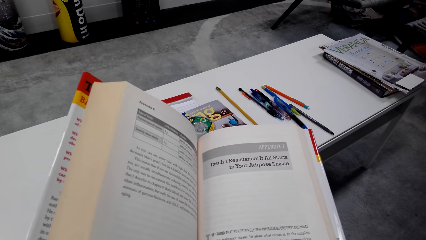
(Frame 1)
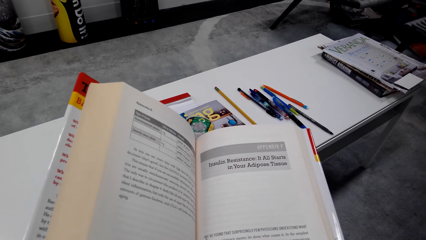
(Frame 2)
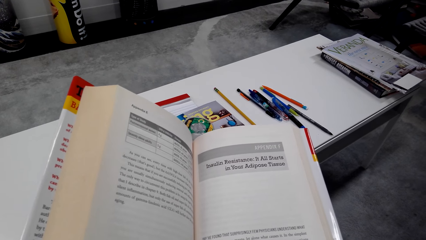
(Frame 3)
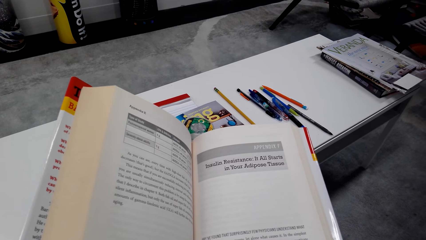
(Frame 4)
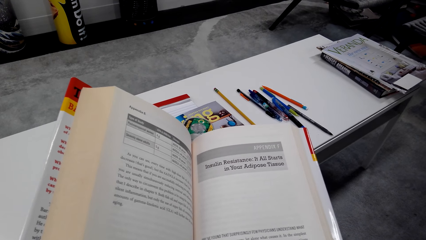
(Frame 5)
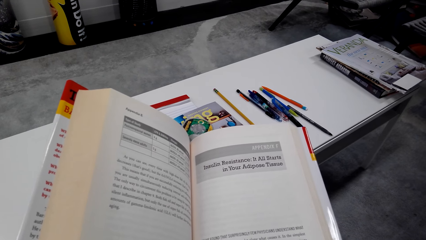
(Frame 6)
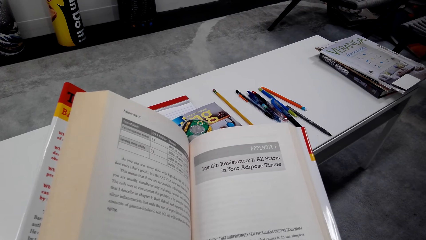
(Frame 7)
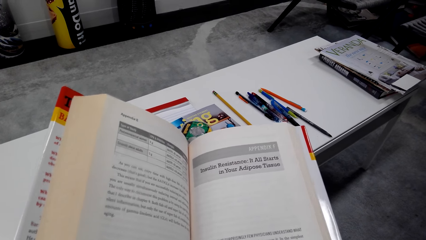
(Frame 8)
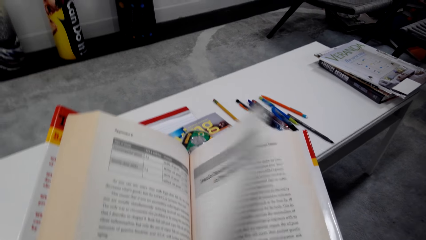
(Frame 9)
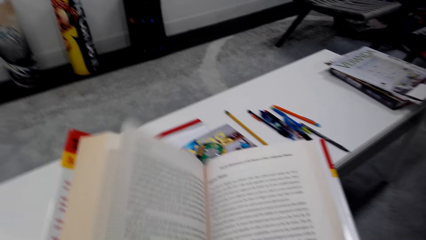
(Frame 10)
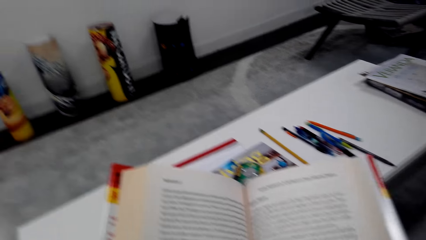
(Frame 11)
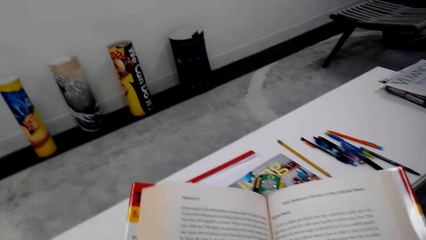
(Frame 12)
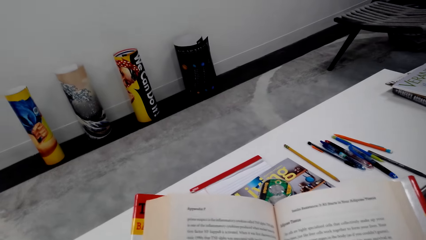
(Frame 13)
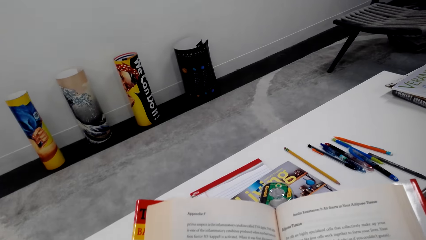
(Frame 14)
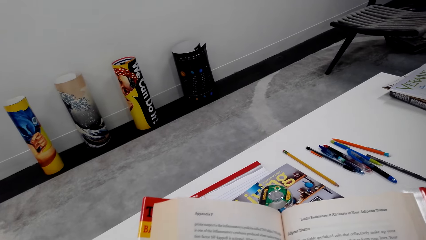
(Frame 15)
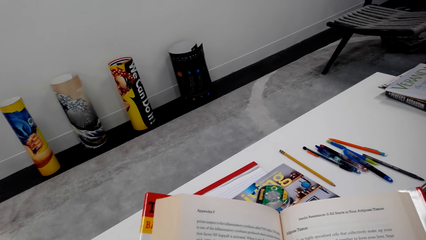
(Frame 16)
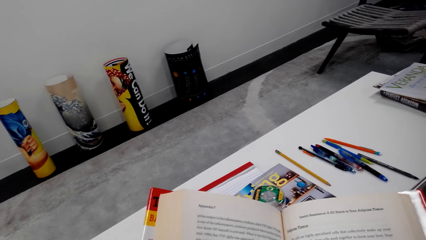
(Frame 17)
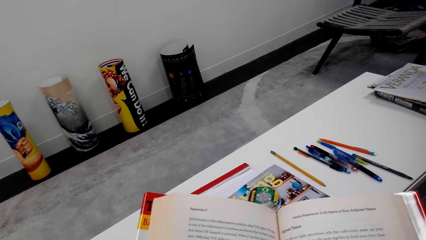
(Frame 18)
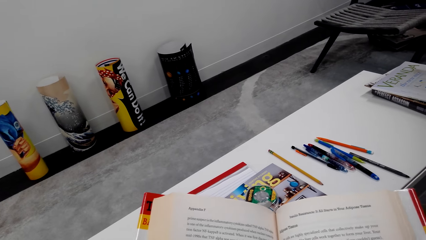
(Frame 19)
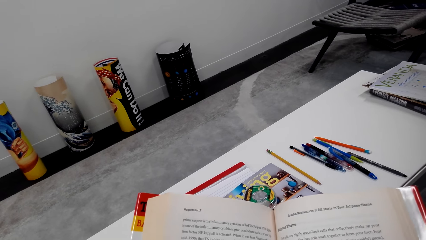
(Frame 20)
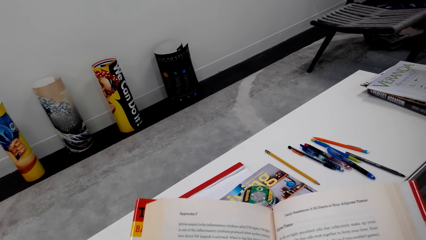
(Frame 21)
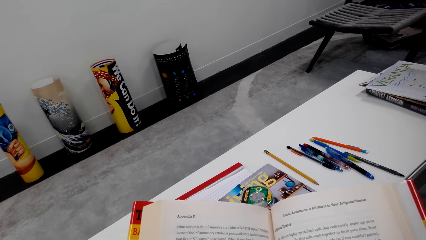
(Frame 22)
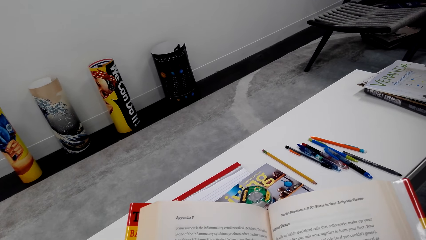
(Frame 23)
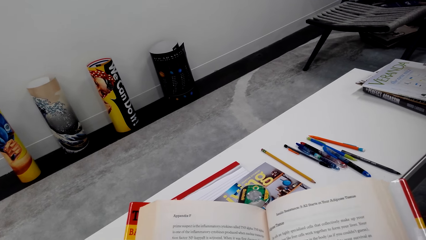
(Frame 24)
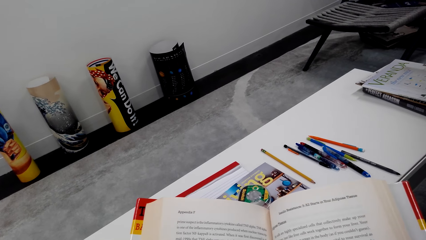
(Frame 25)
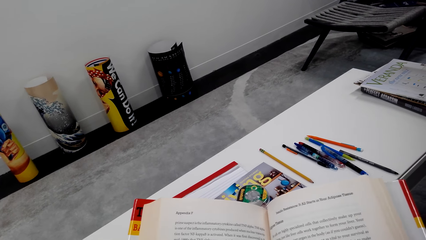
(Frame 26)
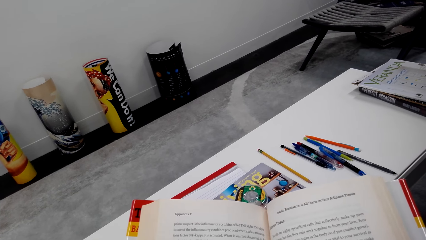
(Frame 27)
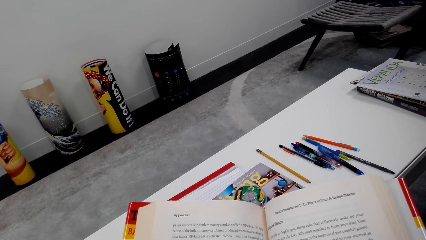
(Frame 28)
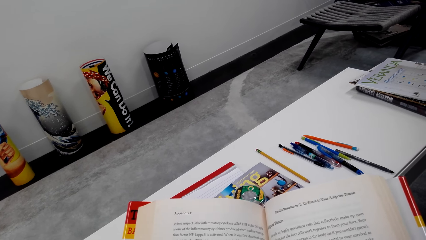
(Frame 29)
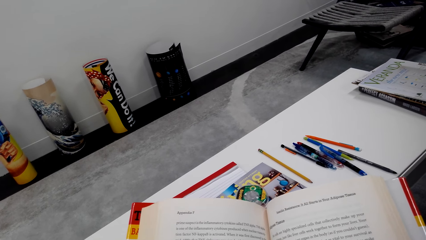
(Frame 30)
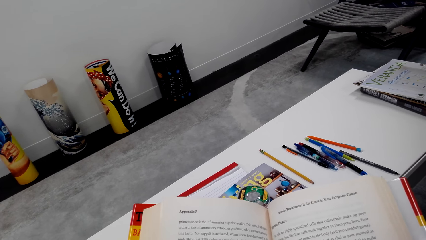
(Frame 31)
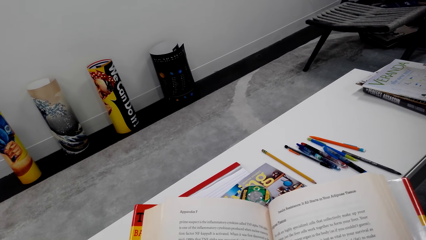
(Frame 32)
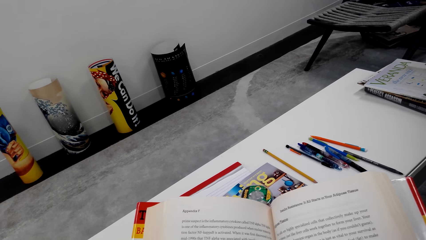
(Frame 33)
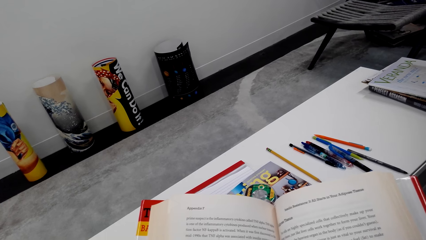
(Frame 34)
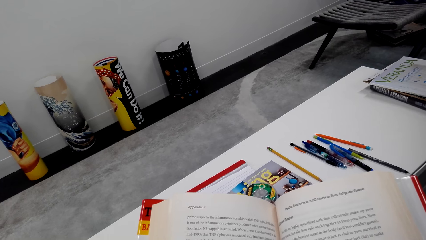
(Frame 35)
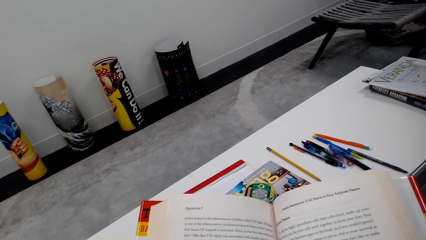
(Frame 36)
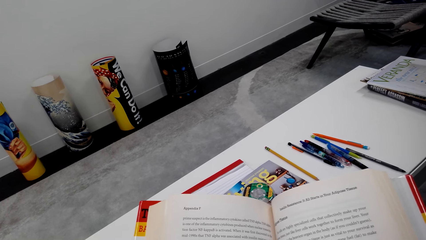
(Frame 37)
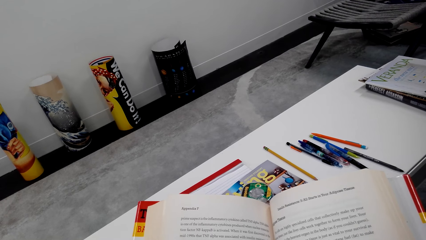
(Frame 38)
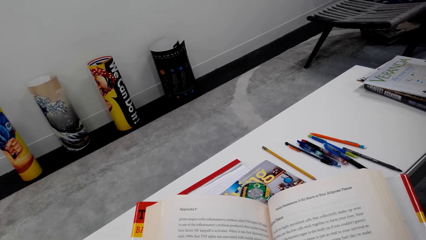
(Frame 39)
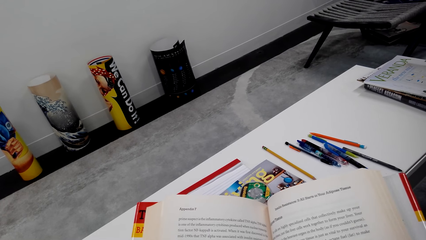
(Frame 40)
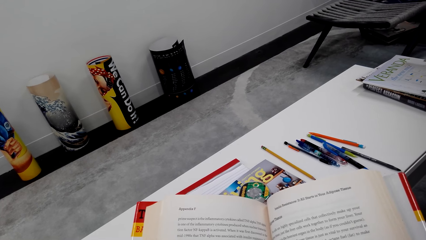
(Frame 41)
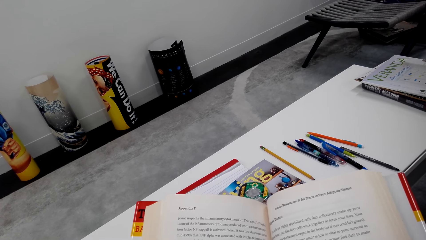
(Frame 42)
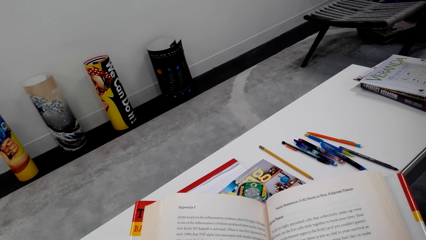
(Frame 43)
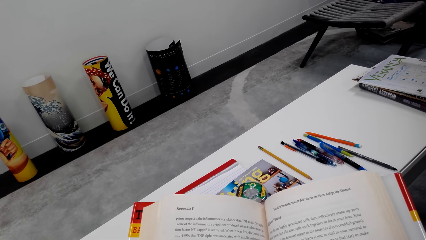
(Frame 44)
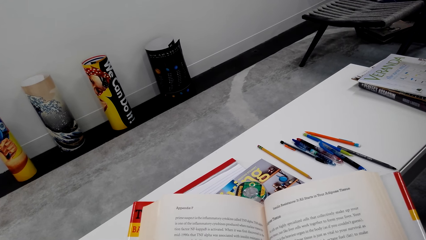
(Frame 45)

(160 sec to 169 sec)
The camera wearer flips the pages. They read the book.

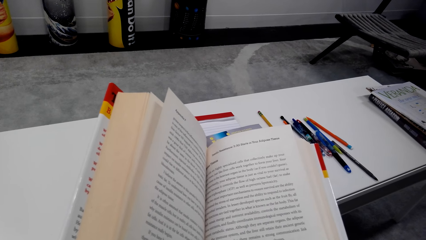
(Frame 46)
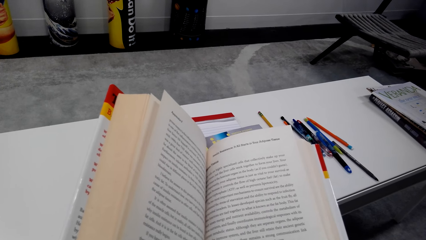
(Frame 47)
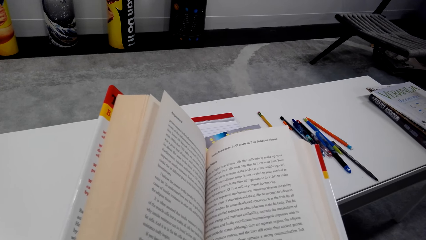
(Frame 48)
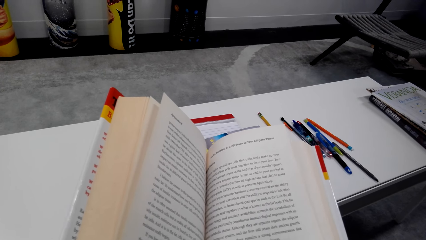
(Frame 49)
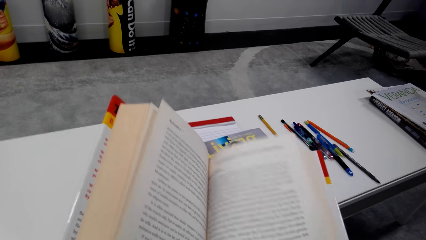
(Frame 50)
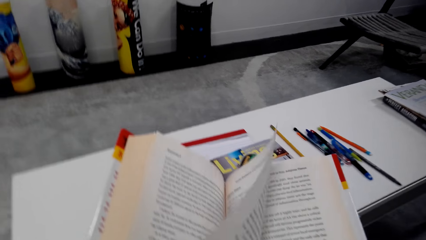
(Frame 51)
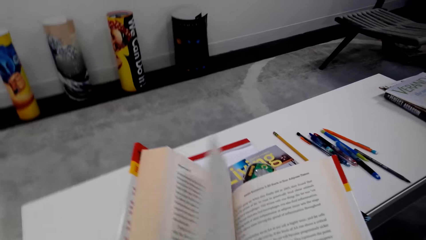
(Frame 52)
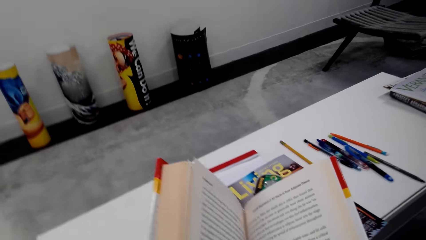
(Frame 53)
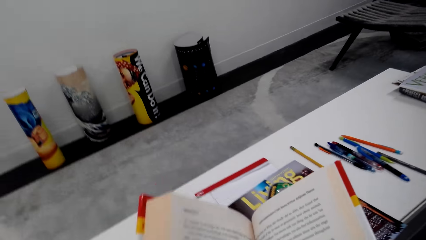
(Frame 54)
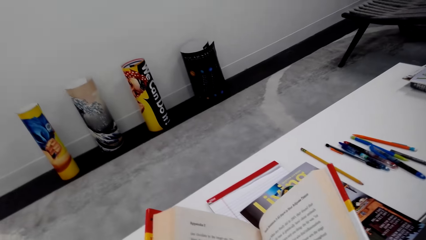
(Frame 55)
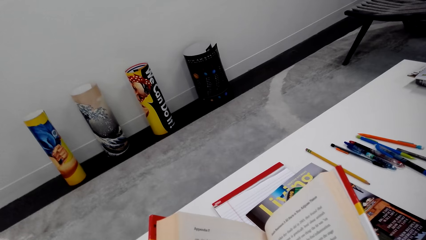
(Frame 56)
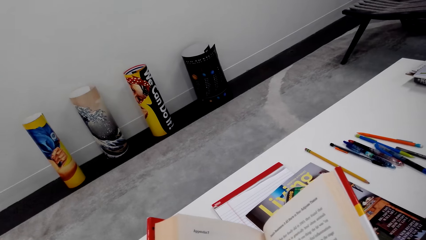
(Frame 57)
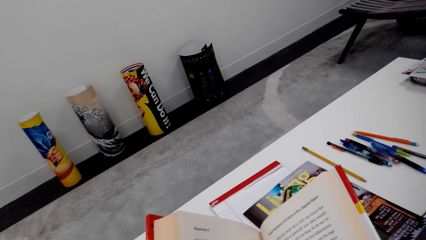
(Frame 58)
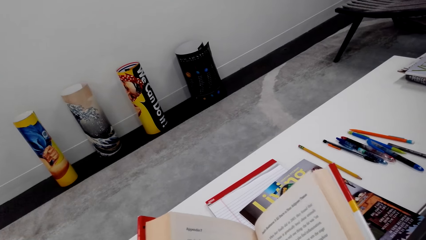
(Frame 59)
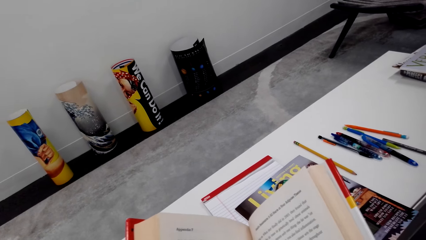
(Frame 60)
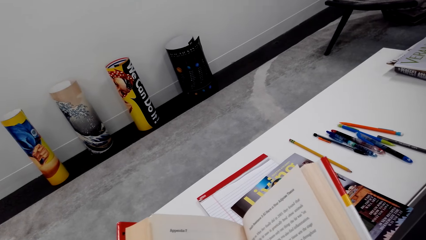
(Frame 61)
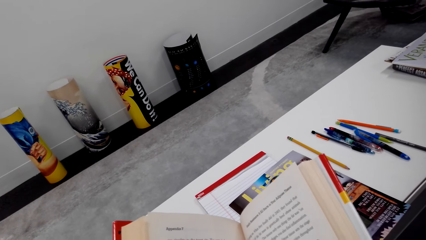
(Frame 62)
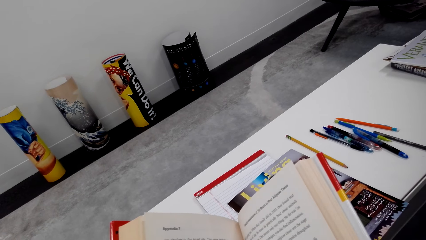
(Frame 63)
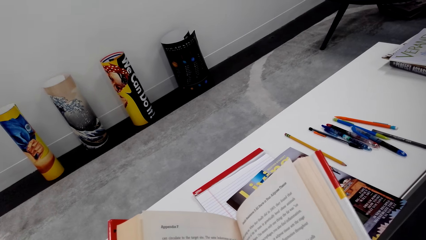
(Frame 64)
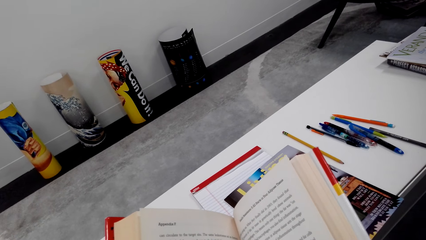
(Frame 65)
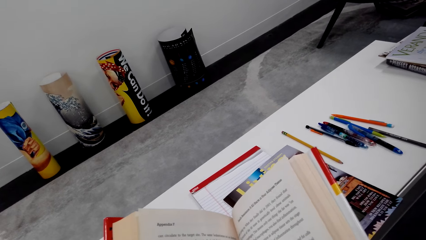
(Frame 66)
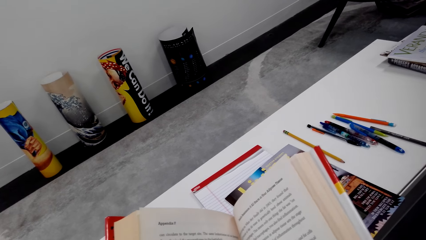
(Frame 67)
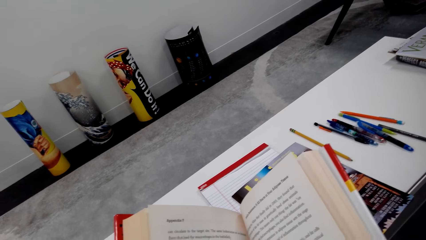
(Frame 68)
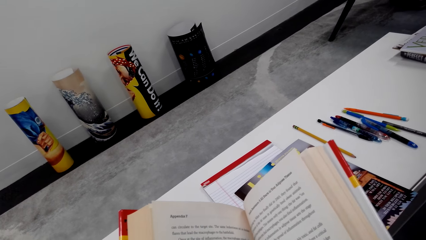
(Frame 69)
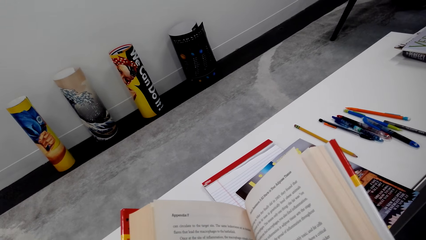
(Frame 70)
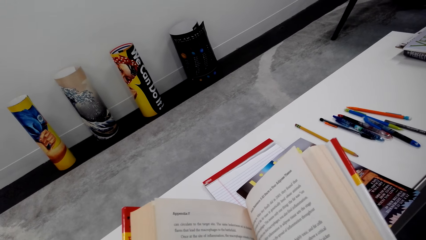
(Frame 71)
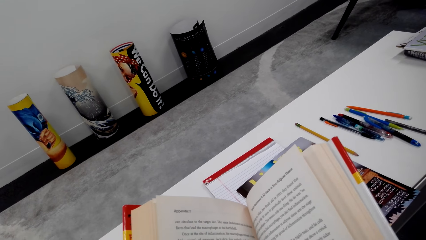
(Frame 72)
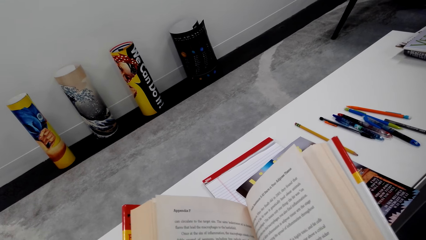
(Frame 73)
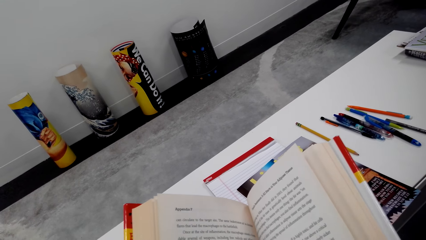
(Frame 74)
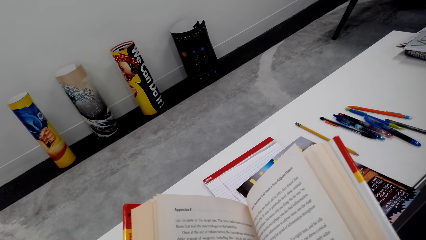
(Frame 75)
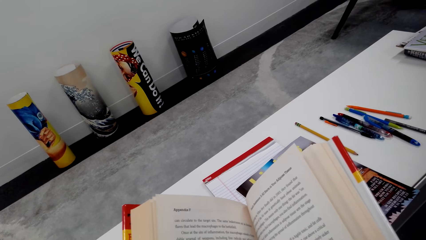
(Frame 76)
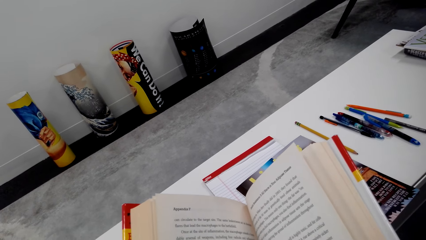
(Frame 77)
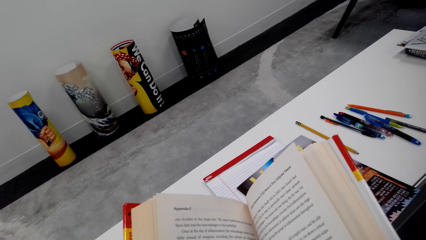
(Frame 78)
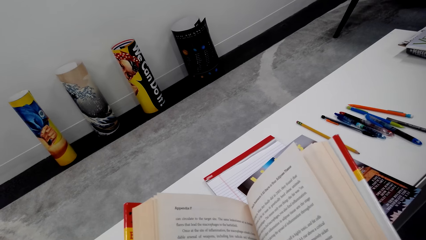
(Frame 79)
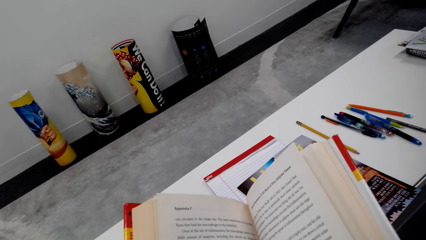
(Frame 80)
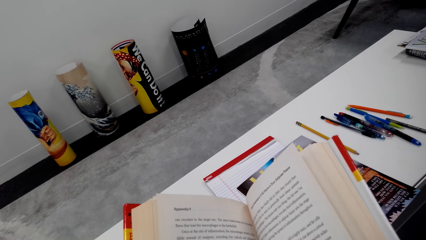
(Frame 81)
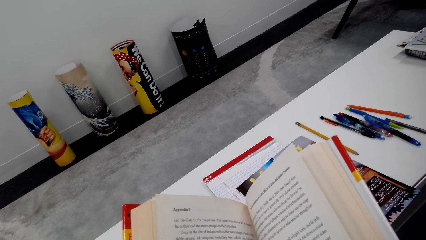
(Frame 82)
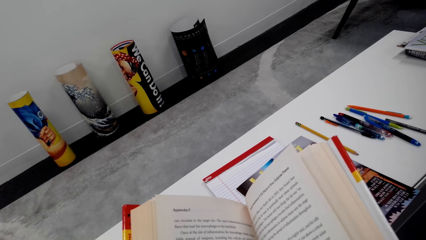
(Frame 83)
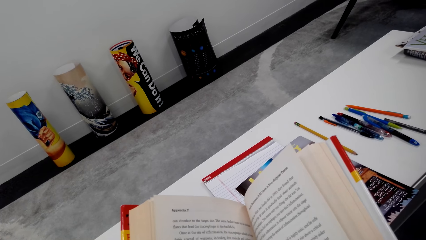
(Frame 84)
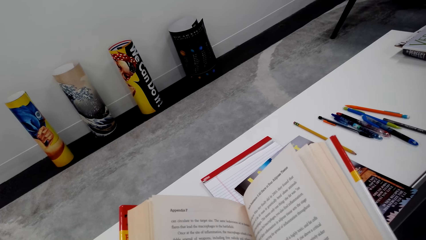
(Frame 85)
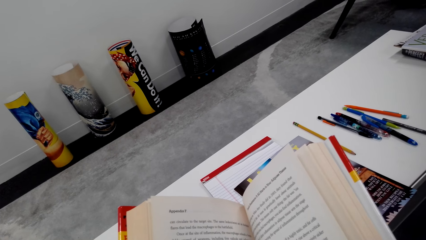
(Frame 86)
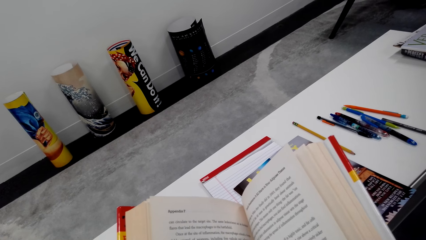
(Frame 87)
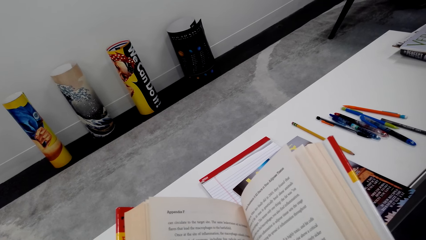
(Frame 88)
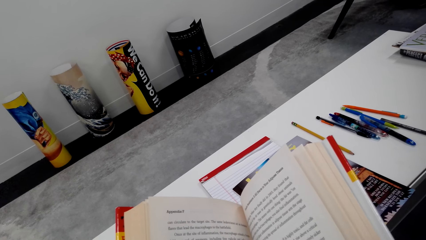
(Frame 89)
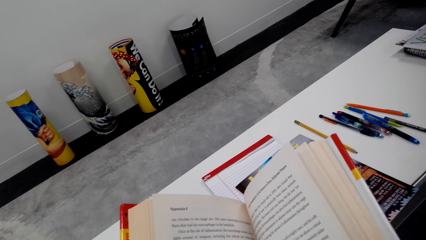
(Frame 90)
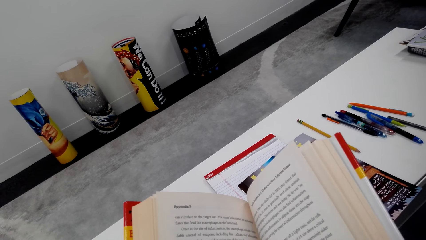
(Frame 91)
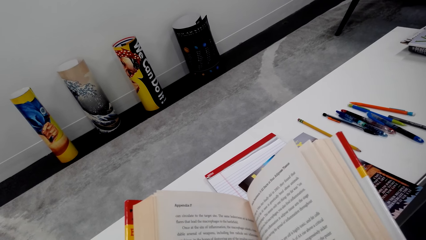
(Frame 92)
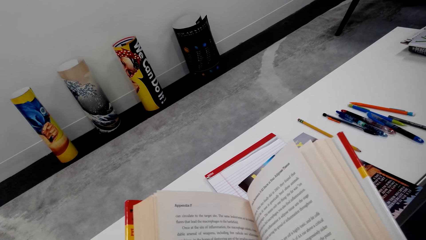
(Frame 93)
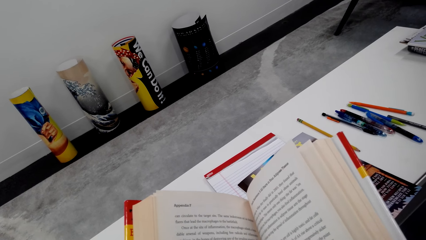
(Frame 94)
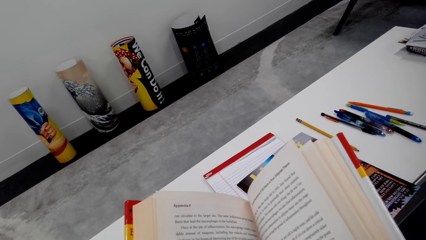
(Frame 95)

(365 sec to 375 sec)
The camera wearer moves to the next page of a book. They read the book.
